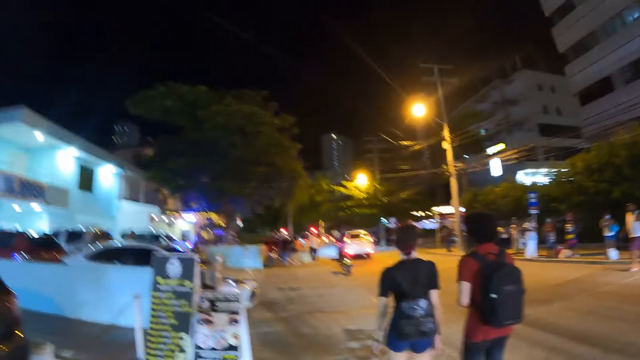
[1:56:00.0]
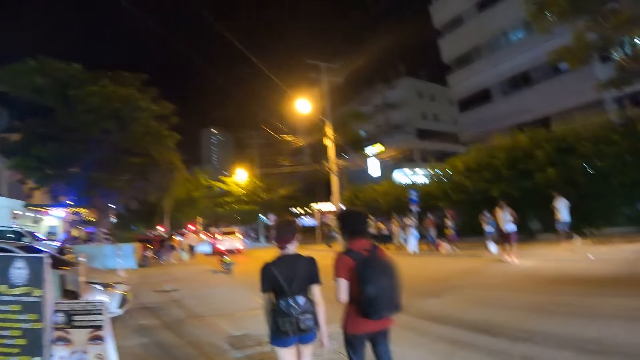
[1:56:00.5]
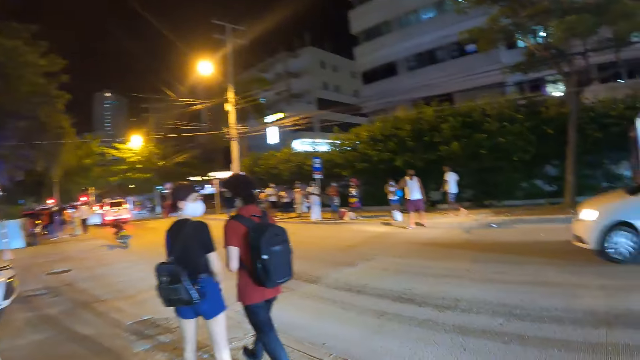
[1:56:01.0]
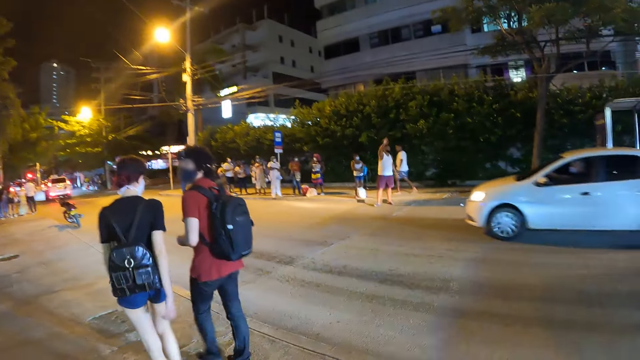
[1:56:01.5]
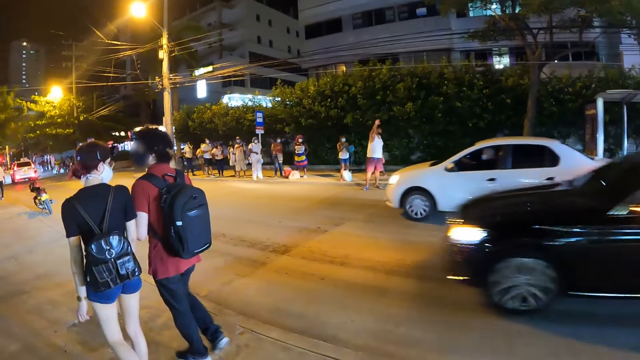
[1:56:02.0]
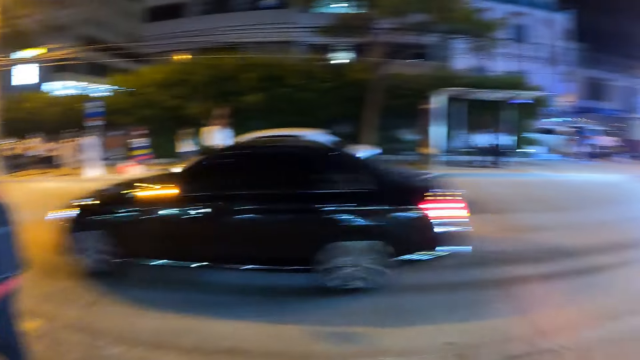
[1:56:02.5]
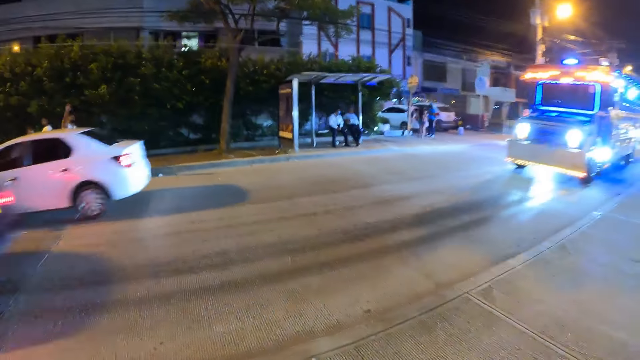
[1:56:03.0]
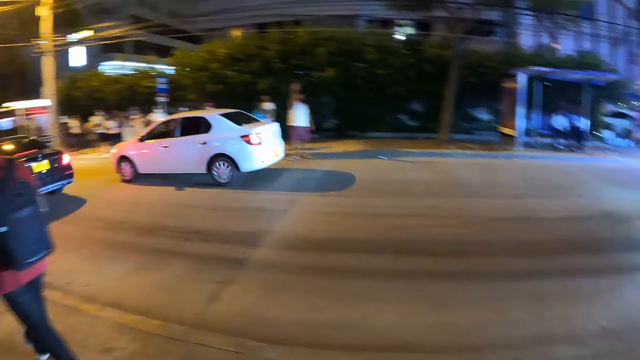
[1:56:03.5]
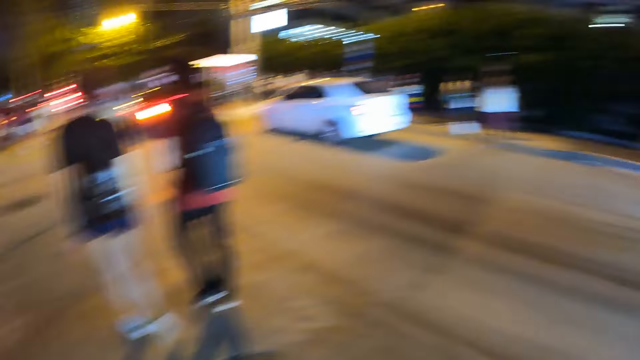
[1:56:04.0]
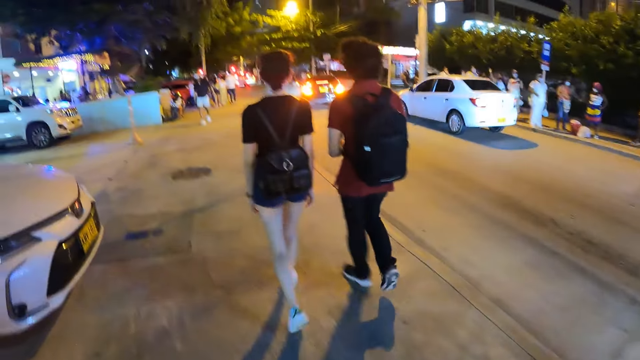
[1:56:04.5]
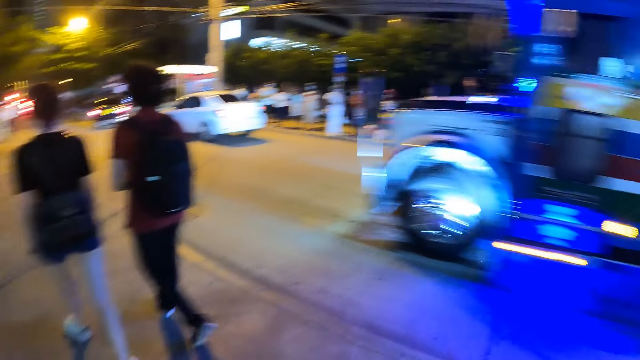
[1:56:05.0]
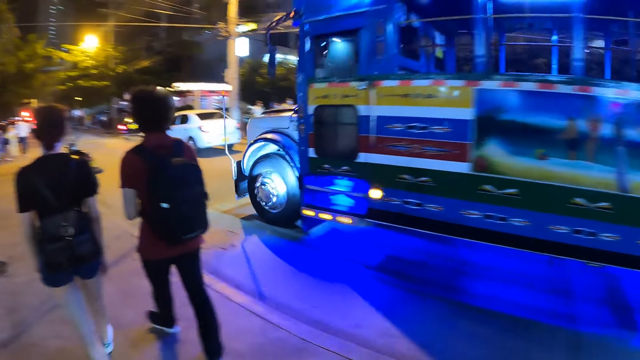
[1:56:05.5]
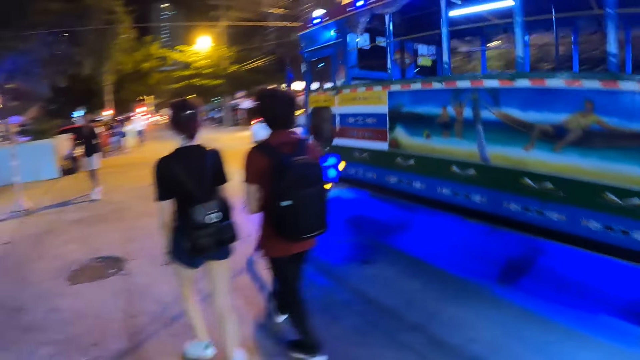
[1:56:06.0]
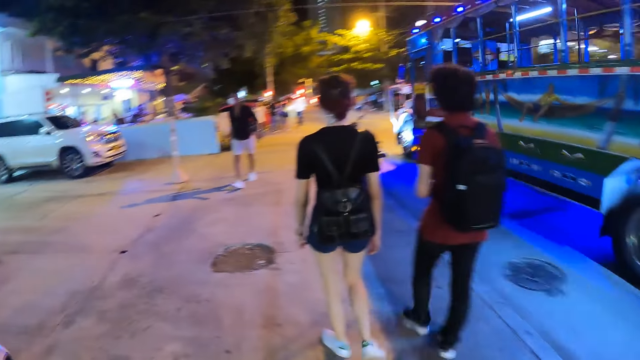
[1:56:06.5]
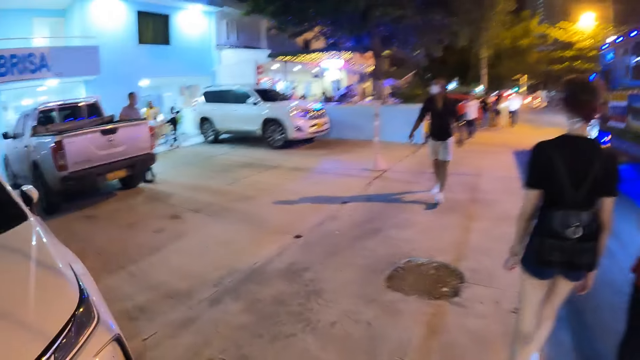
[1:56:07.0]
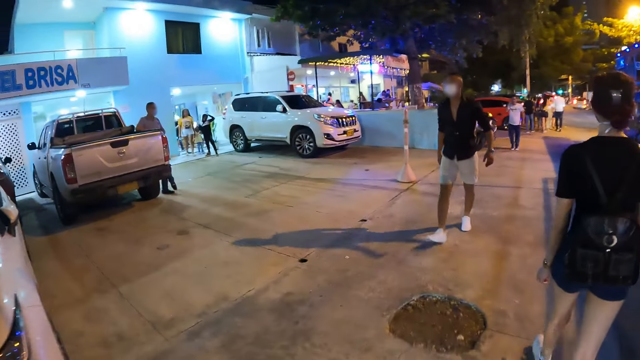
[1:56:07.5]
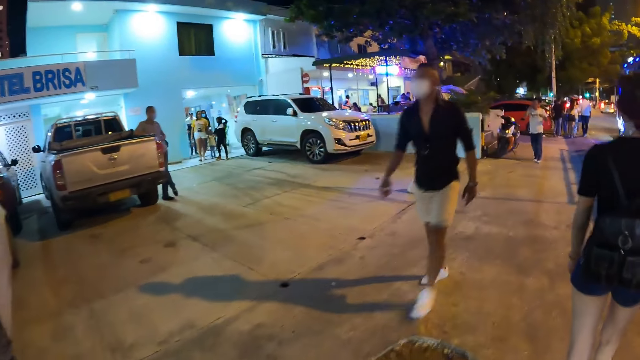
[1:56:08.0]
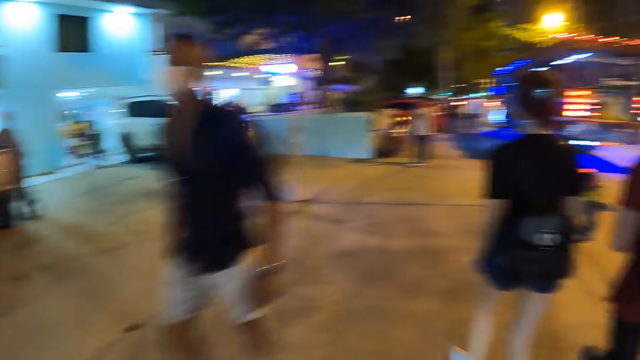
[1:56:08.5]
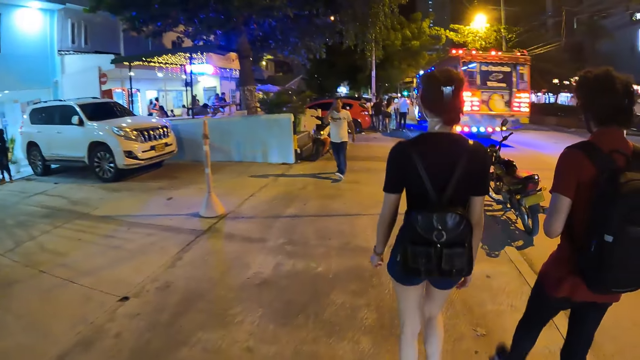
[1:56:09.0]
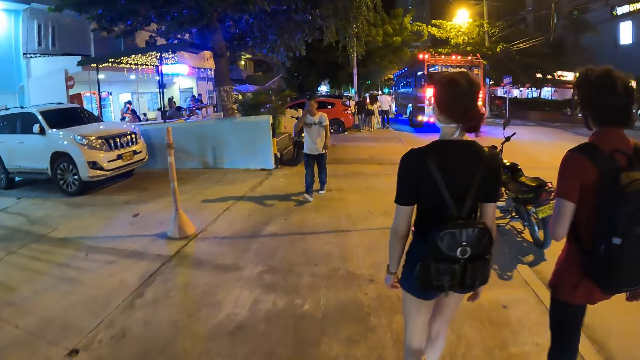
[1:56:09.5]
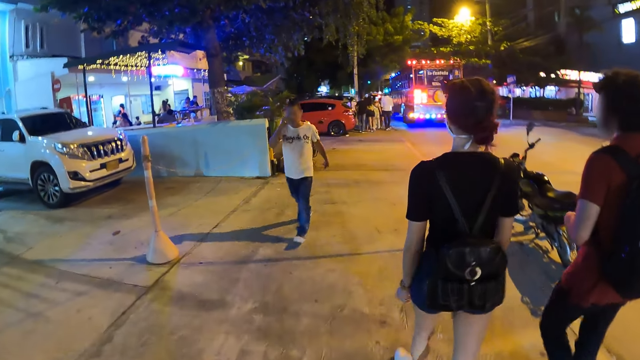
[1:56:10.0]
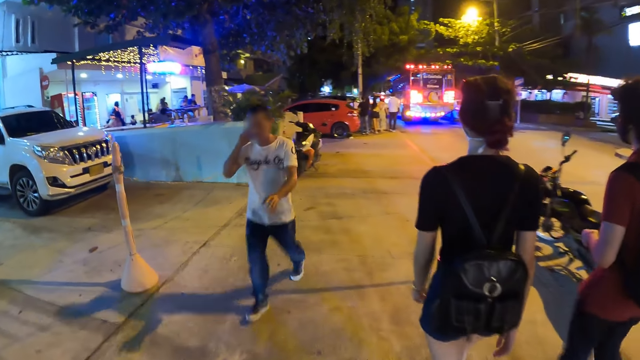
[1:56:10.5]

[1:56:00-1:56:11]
A white car drives past the camera wearer. The camera wearer looks right. A black car drives past the camera wearer. A white truck drives past the camera wearer. The camera wearer walks along the paved walkway.

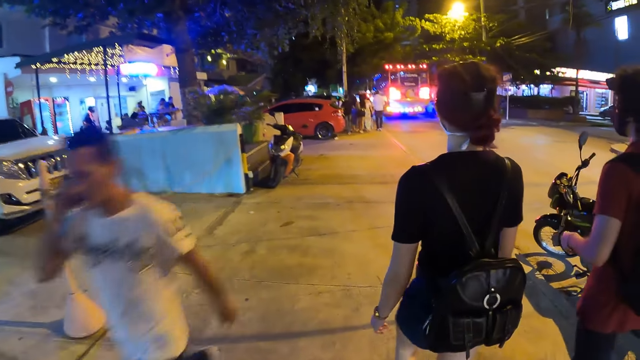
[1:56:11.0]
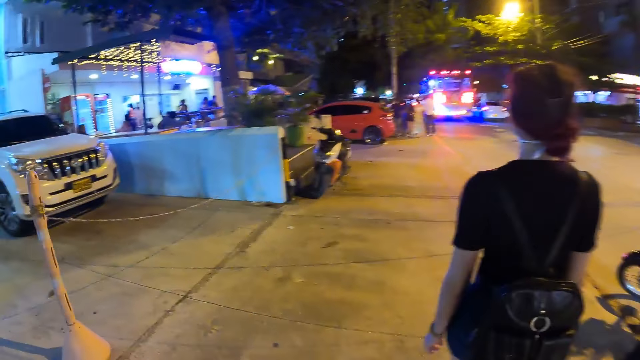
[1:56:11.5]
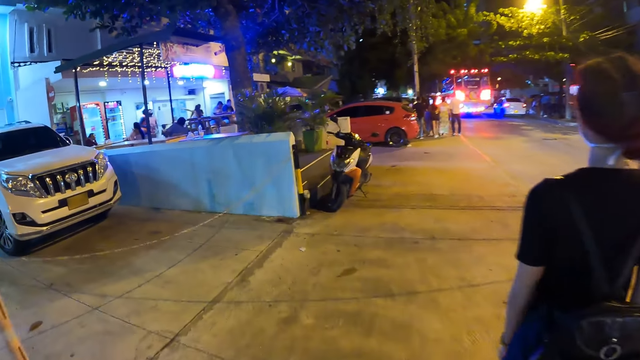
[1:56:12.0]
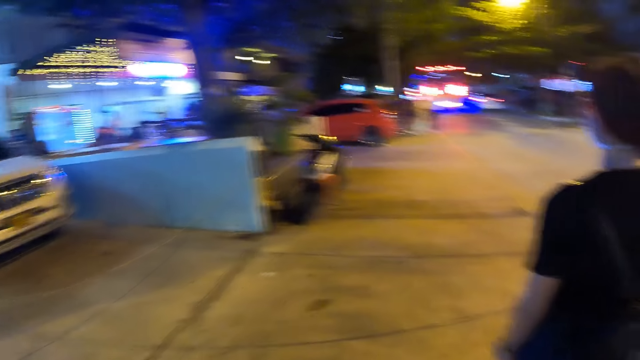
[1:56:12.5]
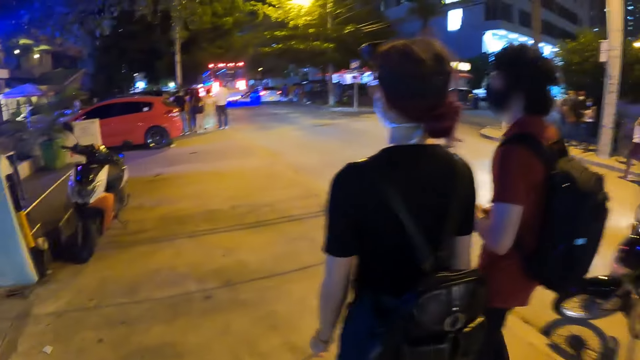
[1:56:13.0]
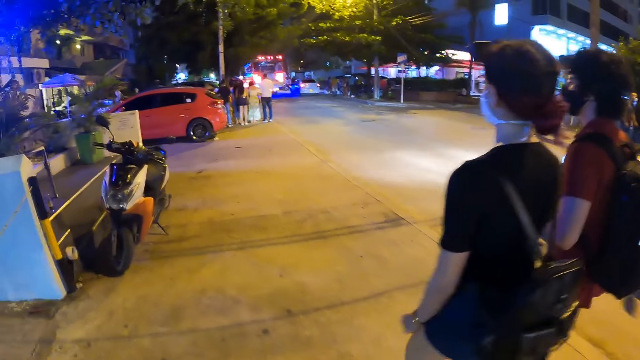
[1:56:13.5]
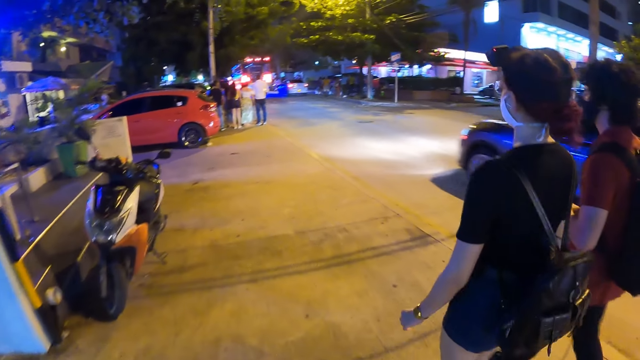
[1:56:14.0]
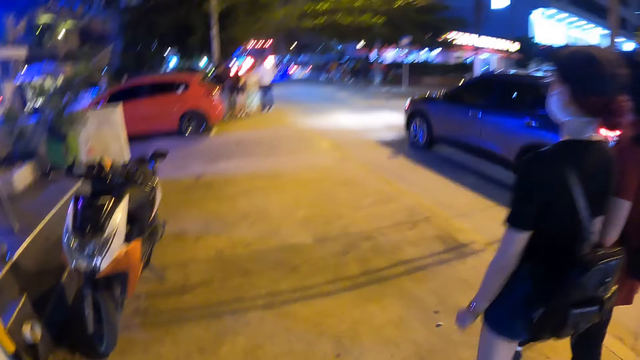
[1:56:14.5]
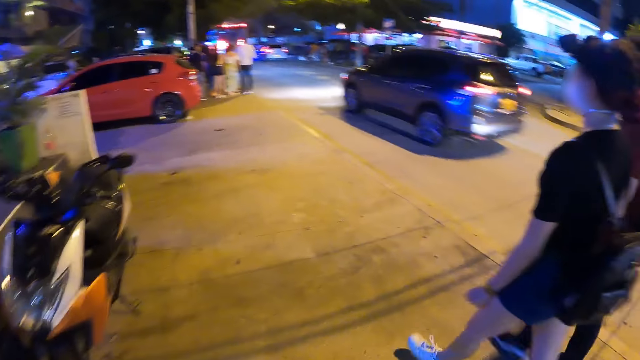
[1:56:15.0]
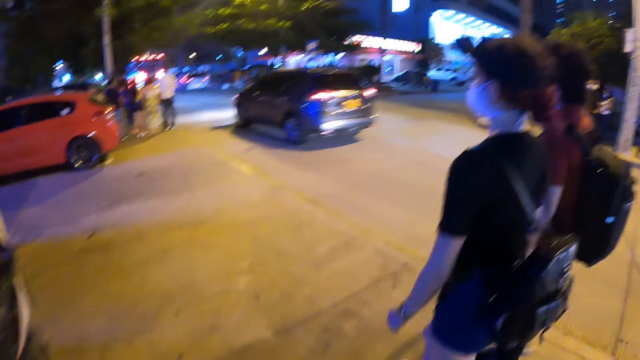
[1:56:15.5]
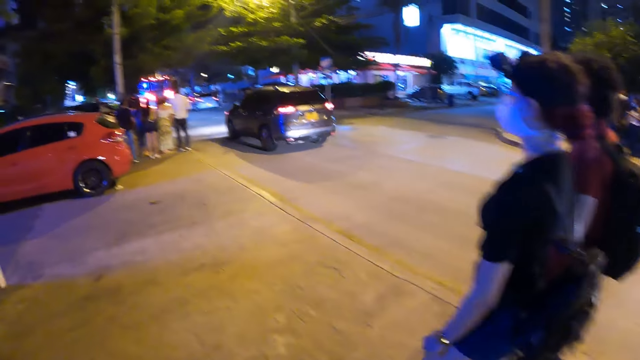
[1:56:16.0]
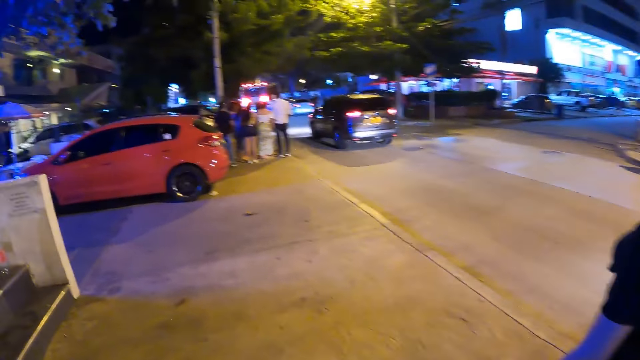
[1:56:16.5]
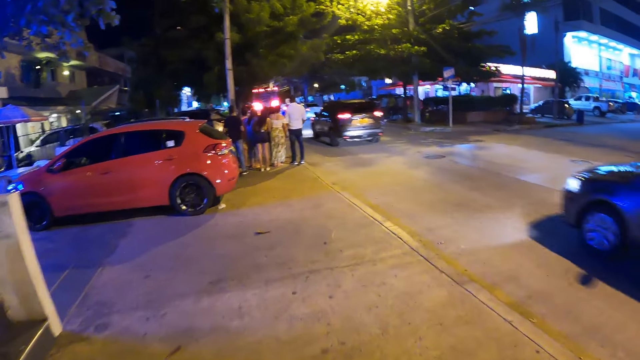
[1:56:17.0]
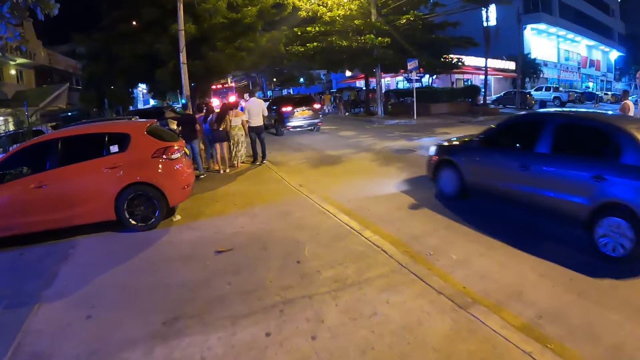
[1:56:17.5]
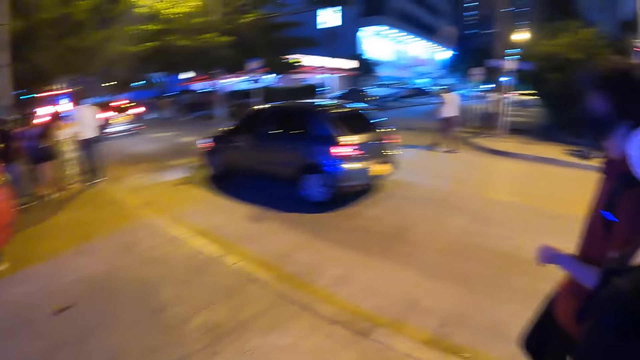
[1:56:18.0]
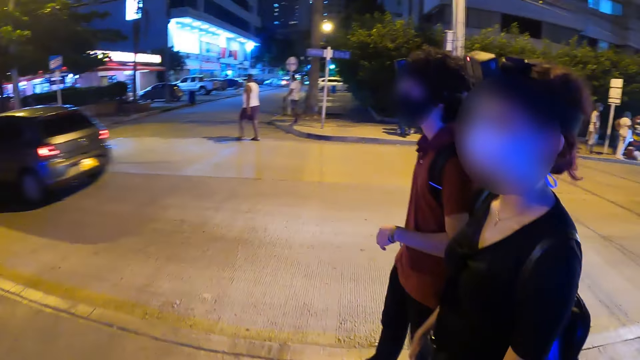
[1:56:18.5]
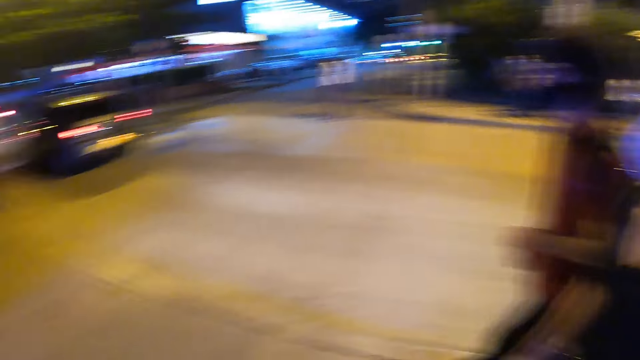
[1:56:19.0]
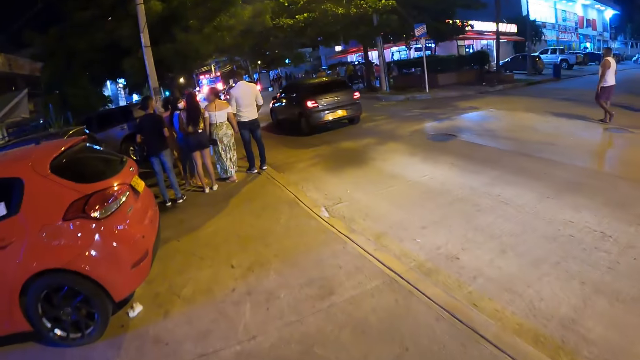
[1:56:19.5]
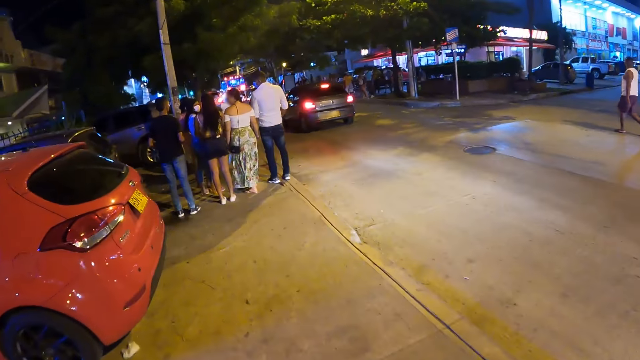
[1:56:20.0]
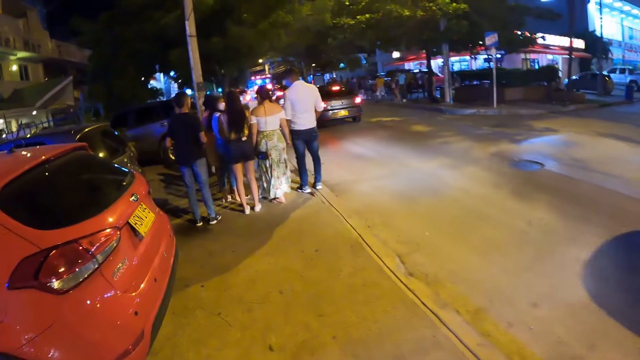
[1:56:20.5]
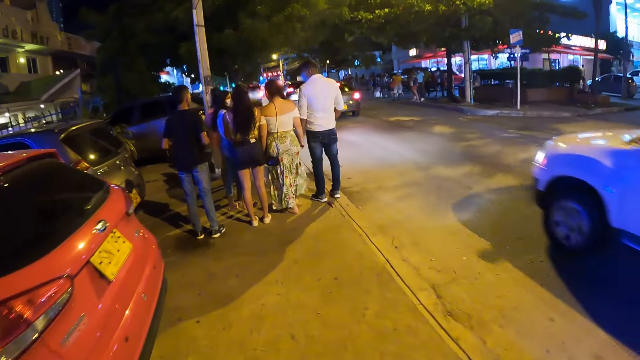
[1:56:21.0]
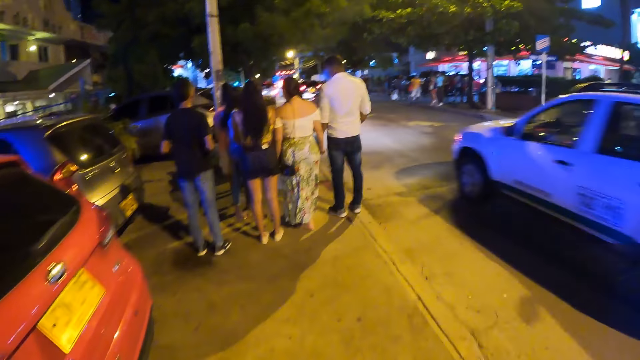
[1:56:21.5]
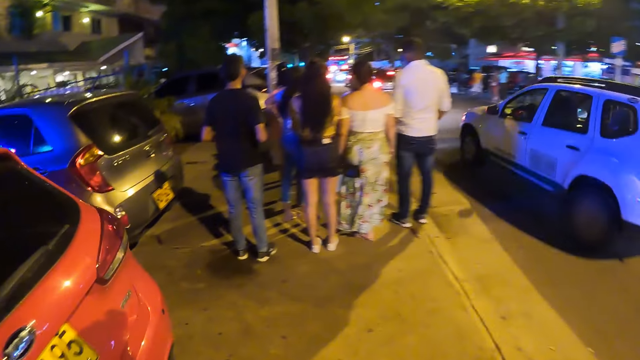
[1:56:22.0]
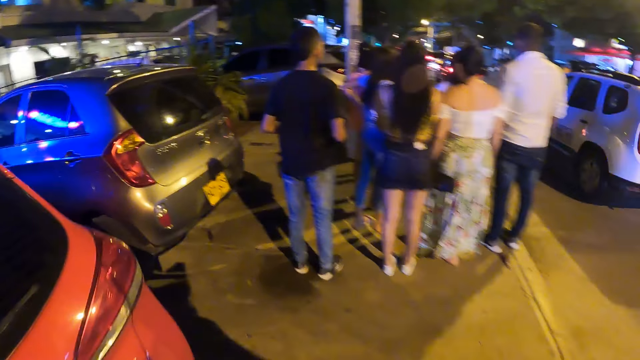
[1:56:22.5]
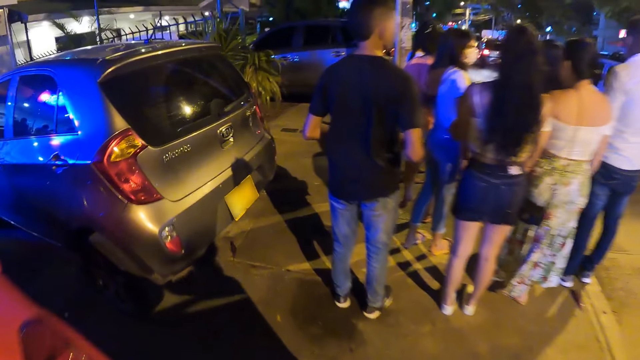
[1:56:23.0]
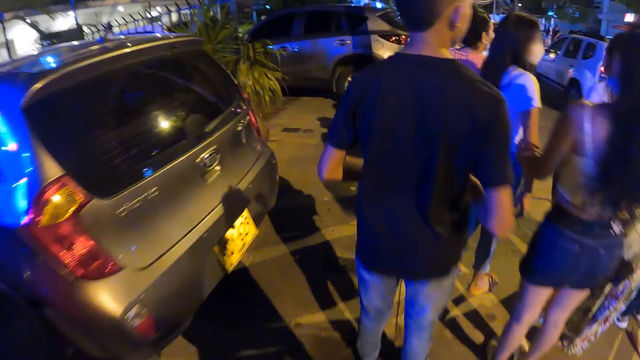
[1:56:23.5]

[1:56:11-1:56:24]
A grey car drives past the camera wearer. The grey car drives past the camera wearer again. A white car drives past the camera wearer.
